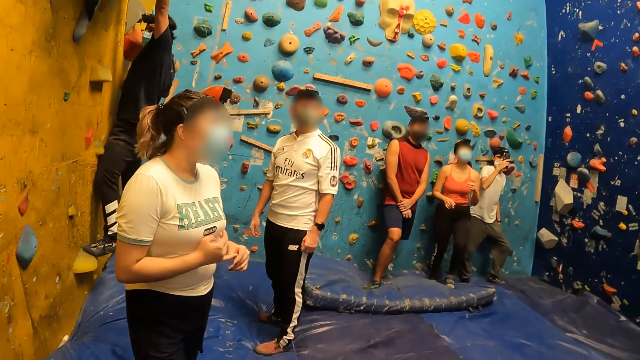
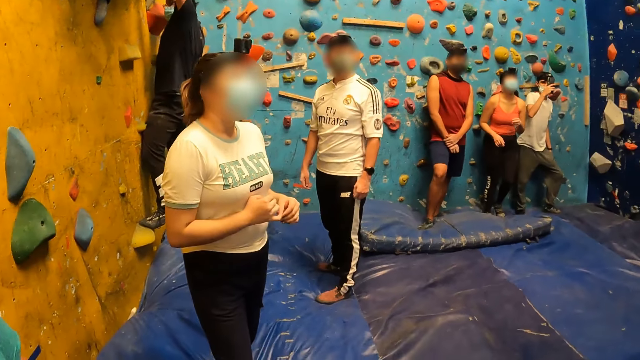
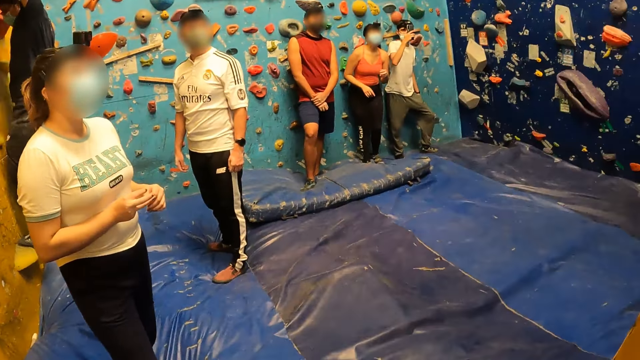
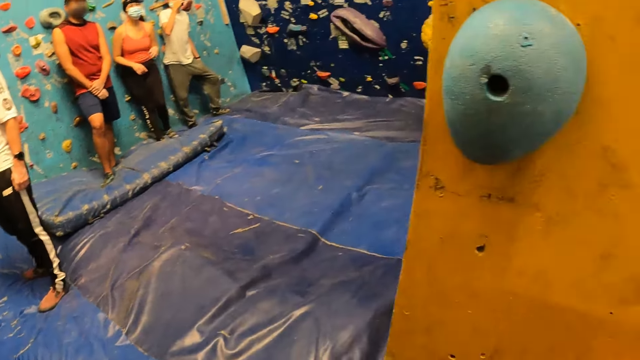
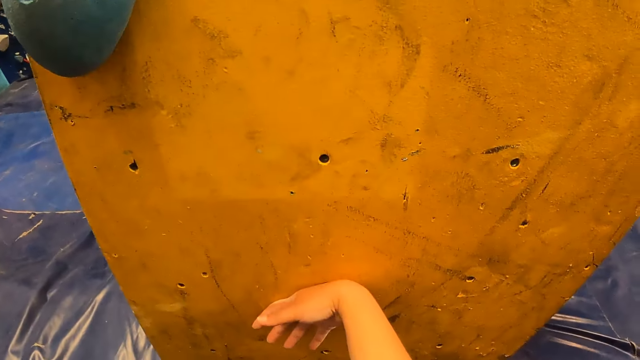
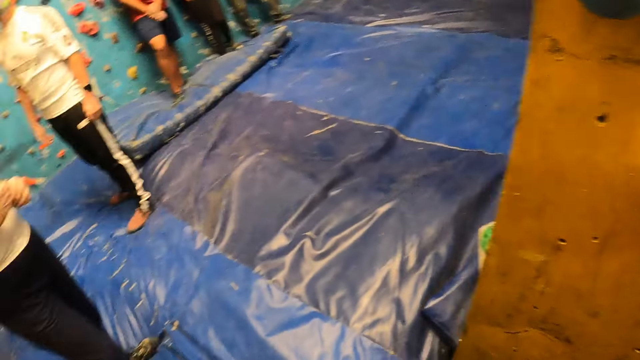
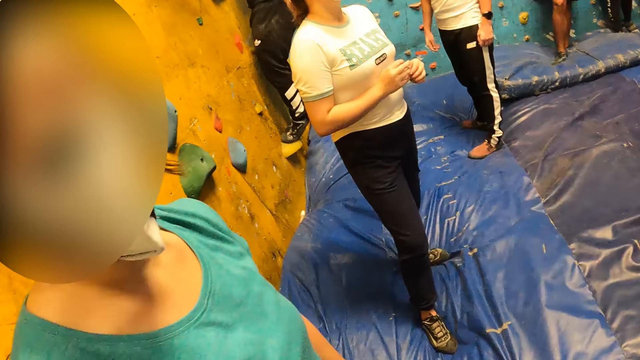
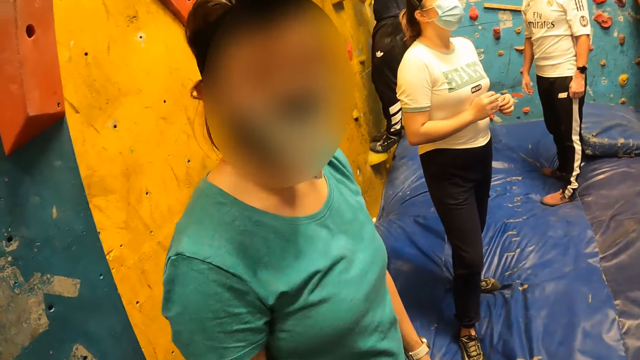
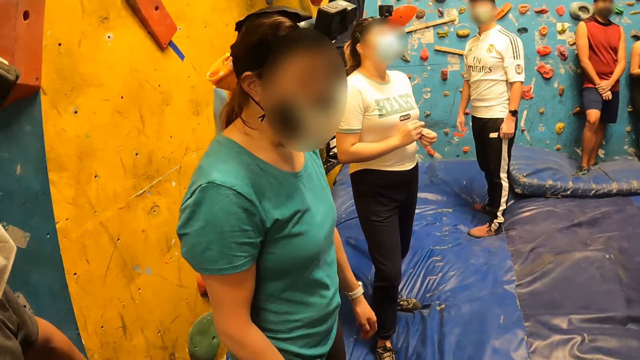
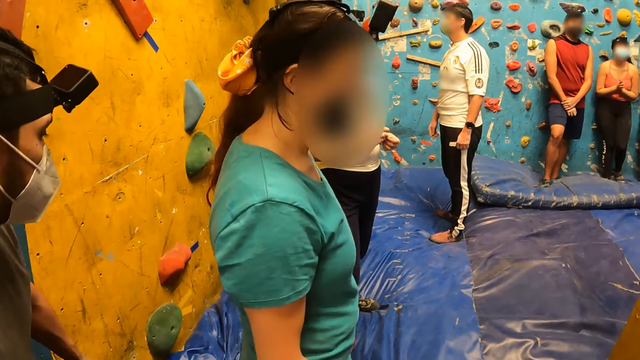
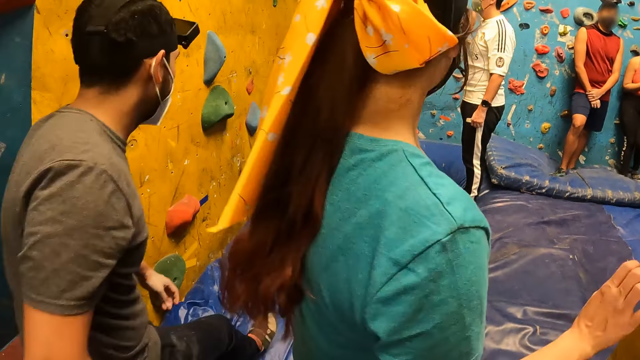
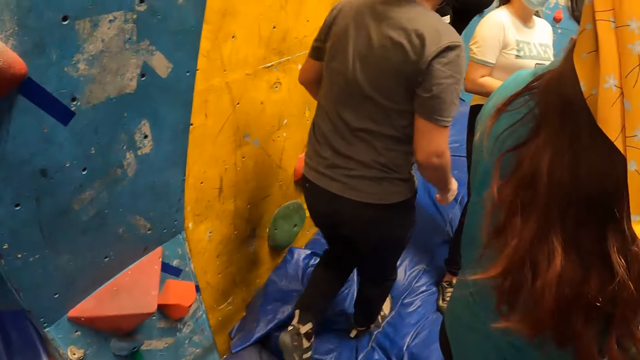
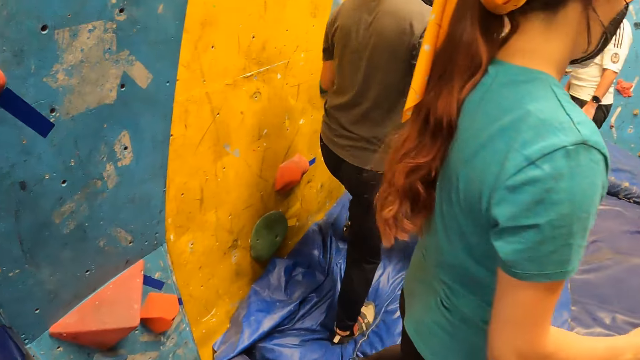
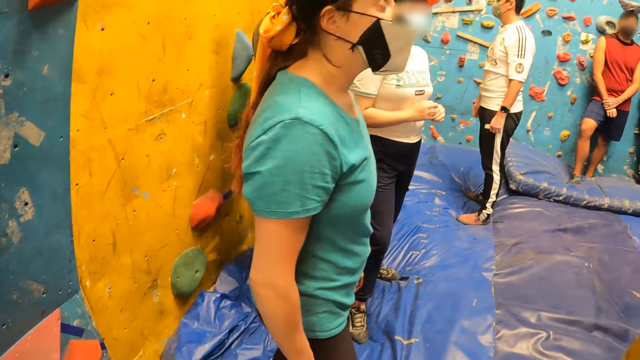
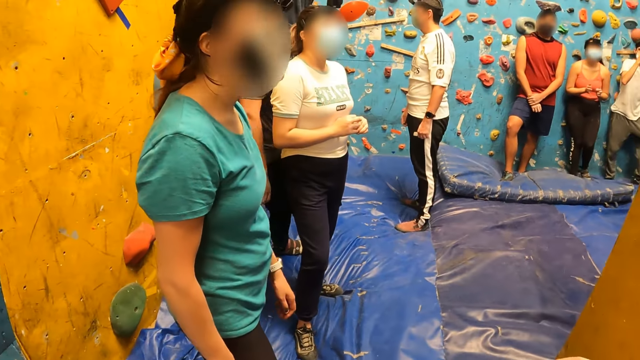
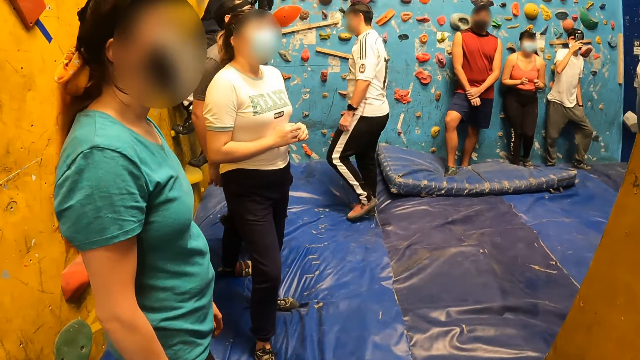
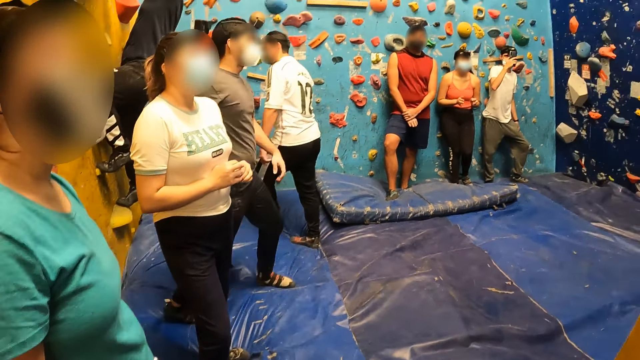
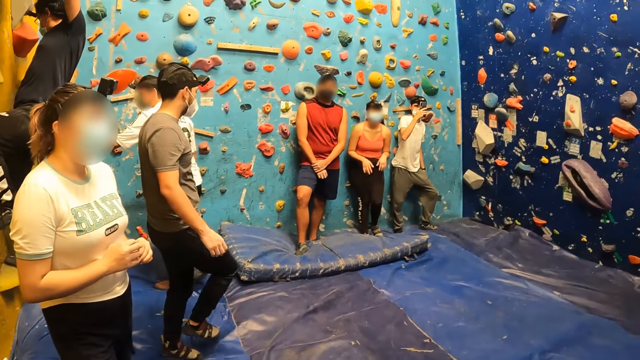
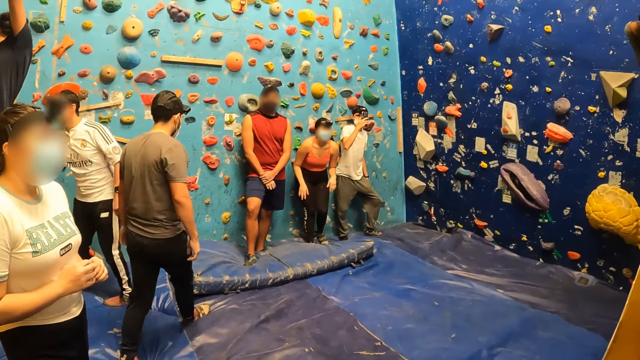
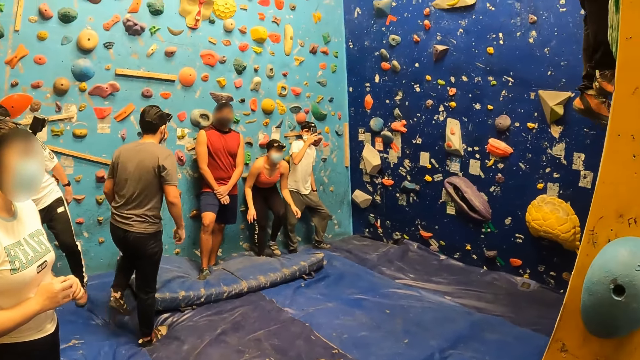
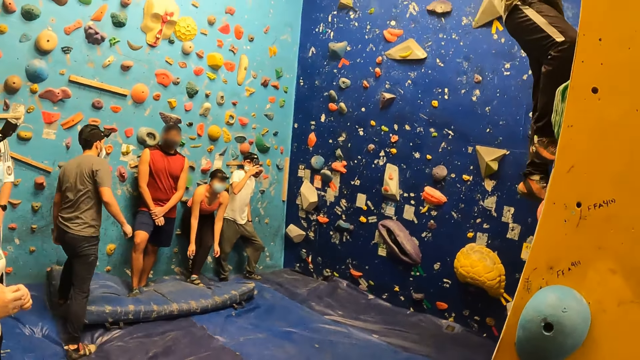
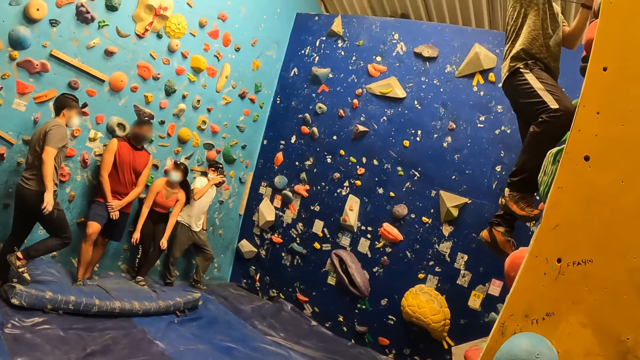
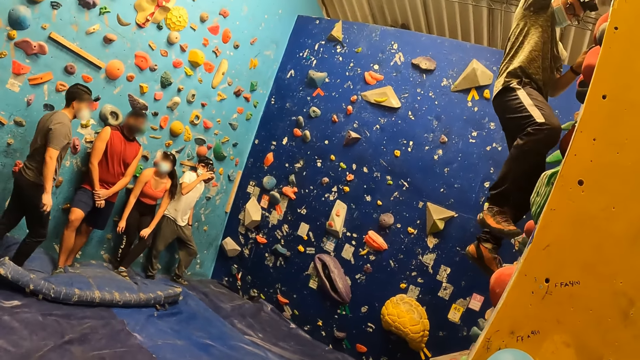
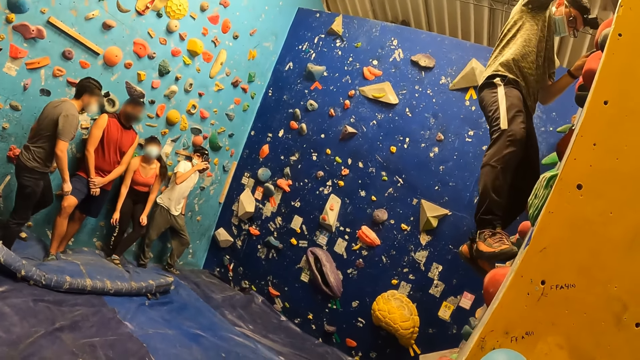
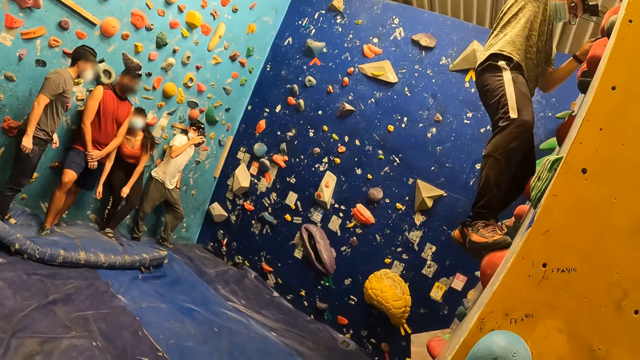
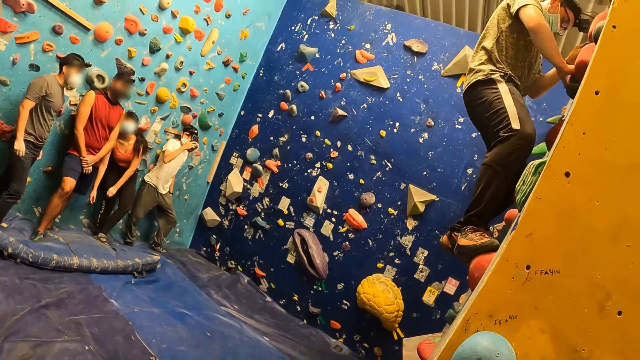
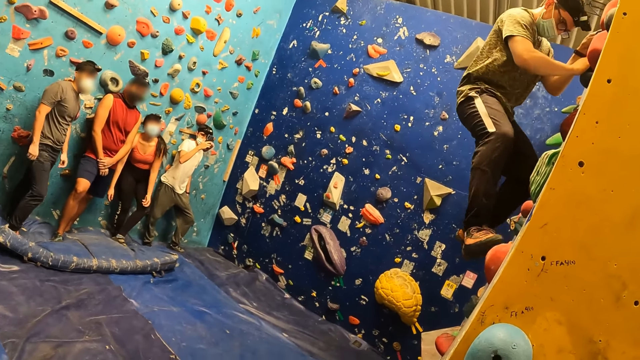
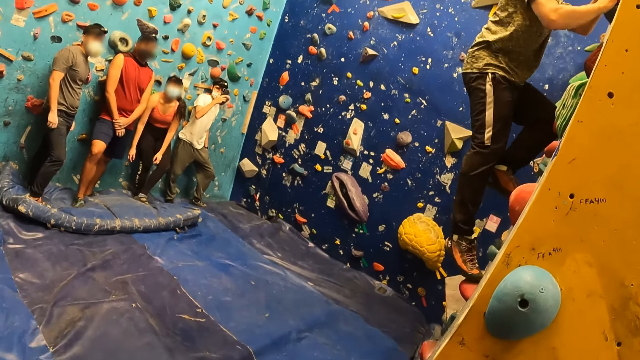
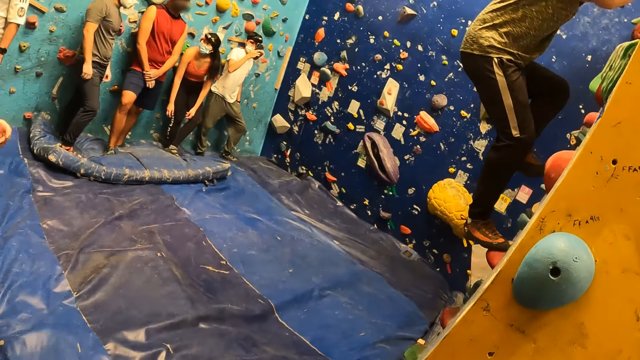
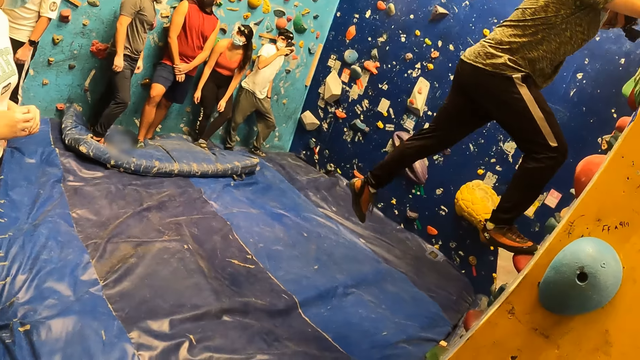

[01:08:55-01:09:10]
The camera wearer looks around the room. She places her right hand on the wall. She looks at someone. A man walks past the camera wearer. The camera wearer looks around the room. A woman leans on something. Another man climbs down from a rock.

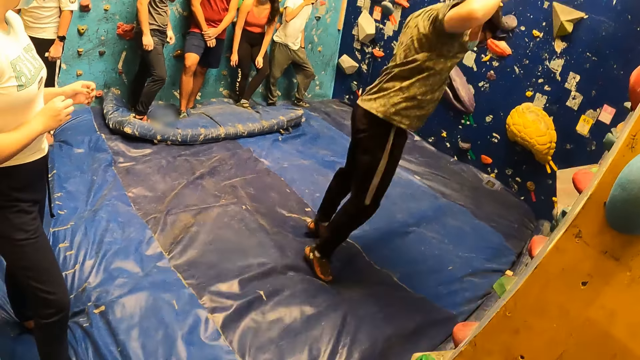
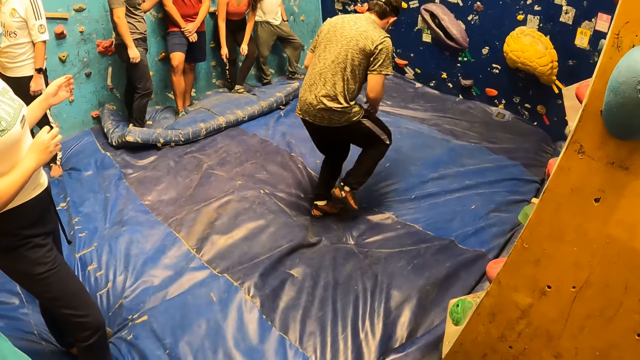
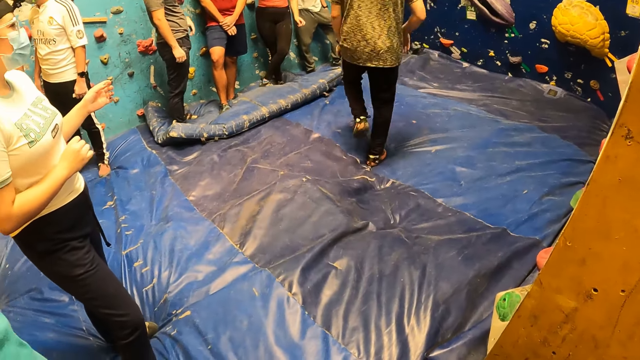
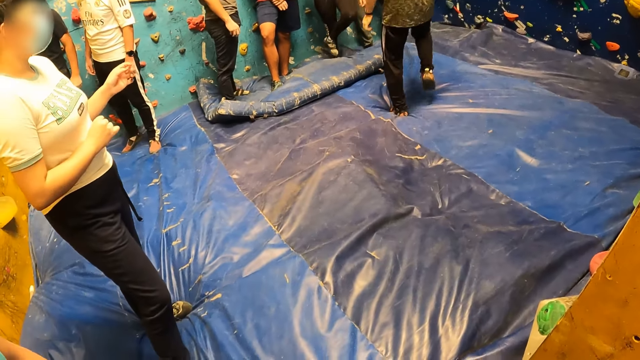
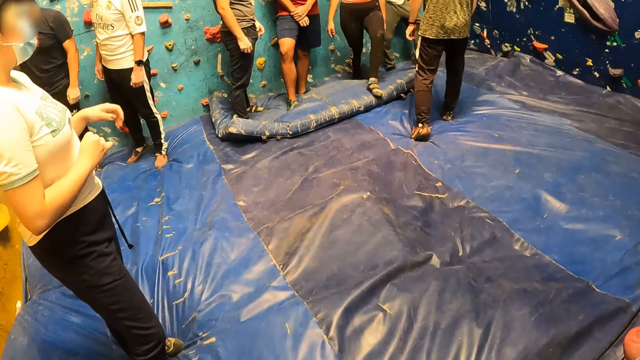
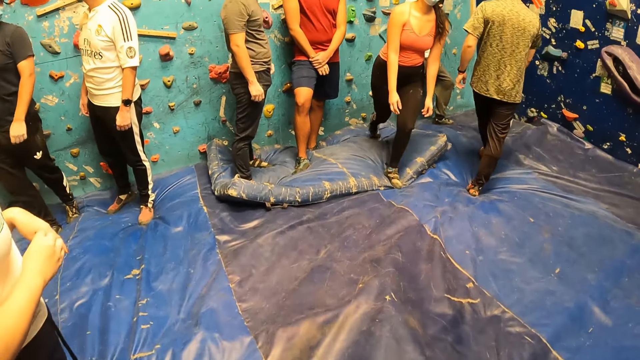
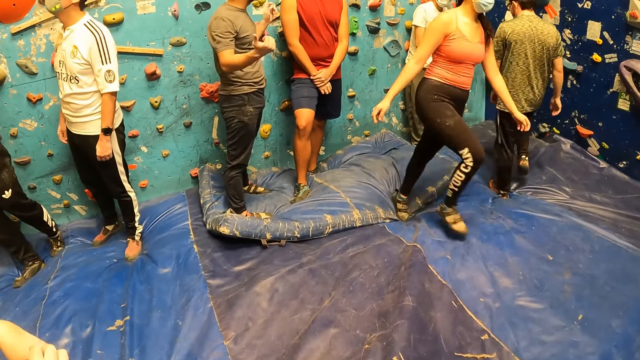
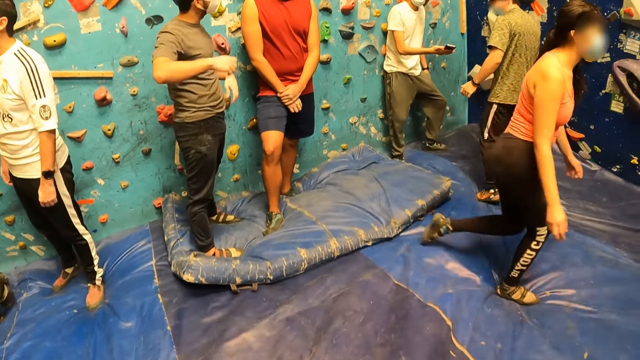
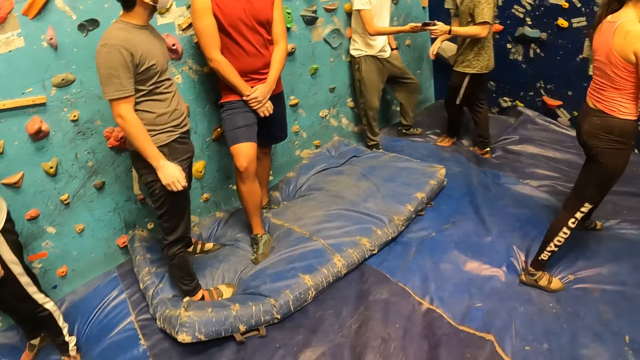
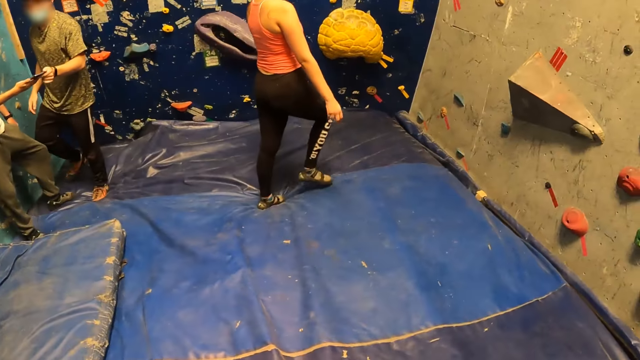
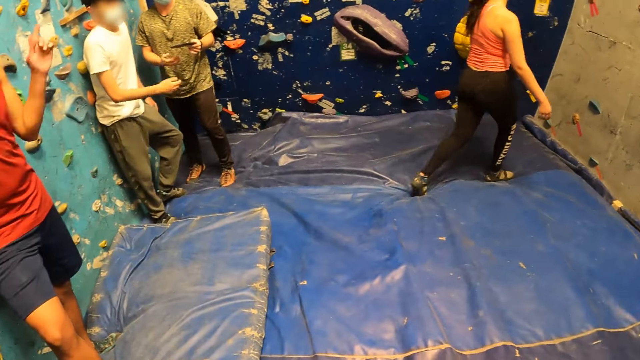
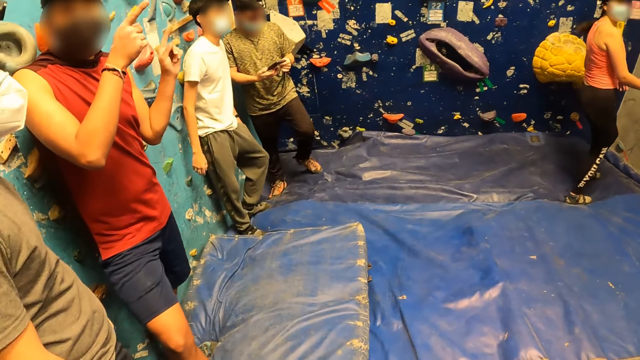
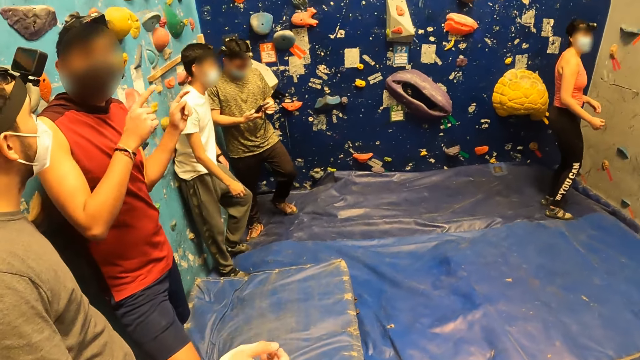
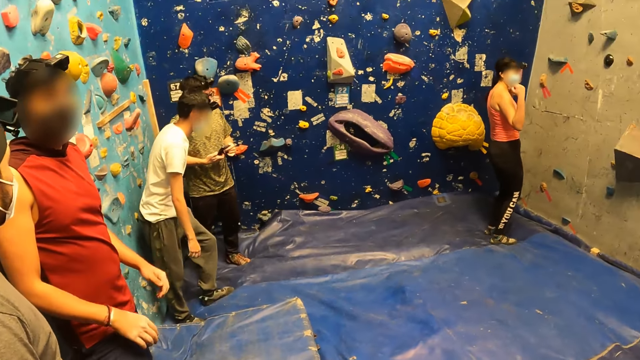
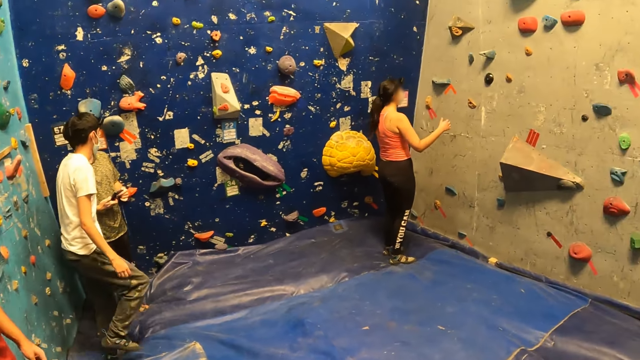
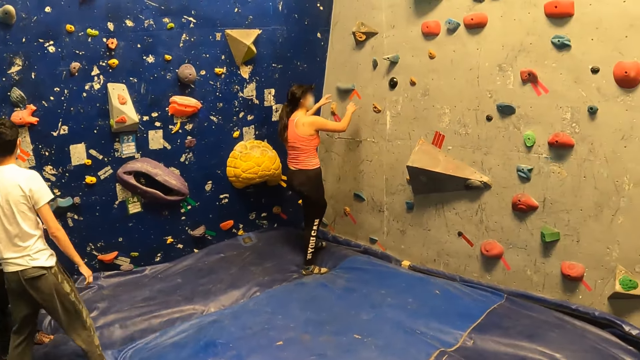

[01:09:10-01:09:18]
A woman walks towards the chocolate background rock. The woman swings and looks at the camera wearer.
